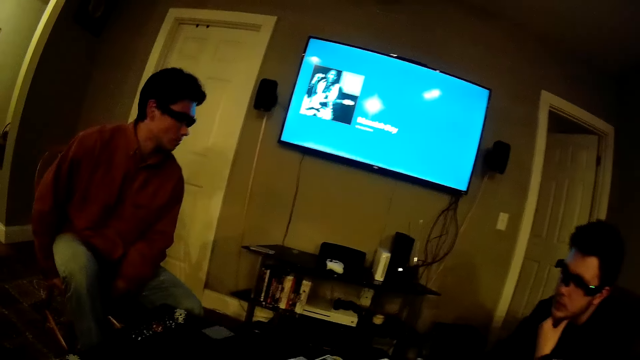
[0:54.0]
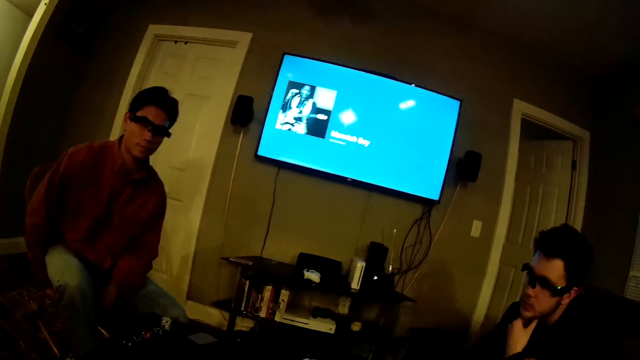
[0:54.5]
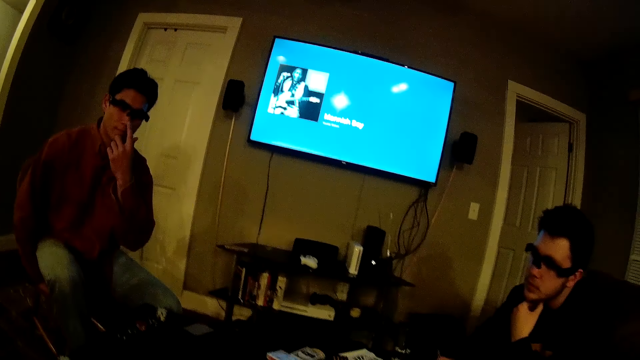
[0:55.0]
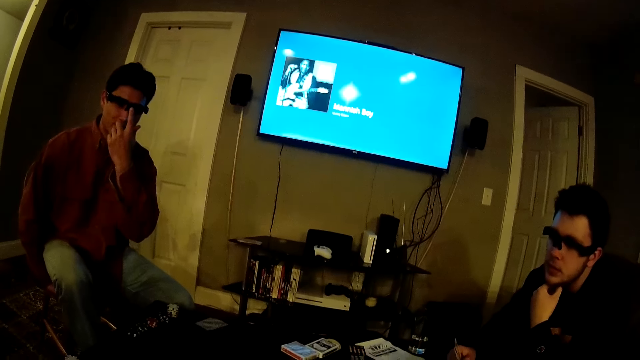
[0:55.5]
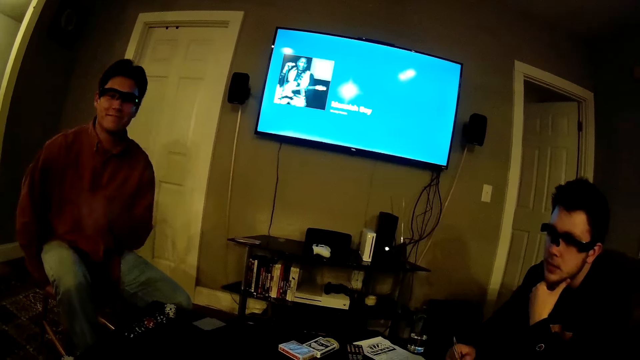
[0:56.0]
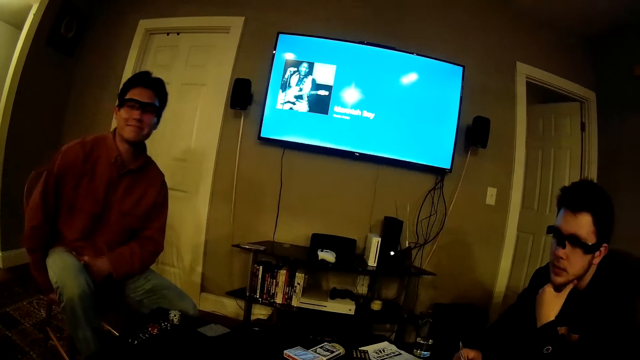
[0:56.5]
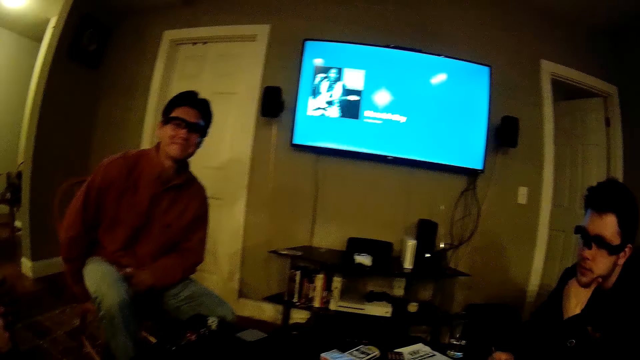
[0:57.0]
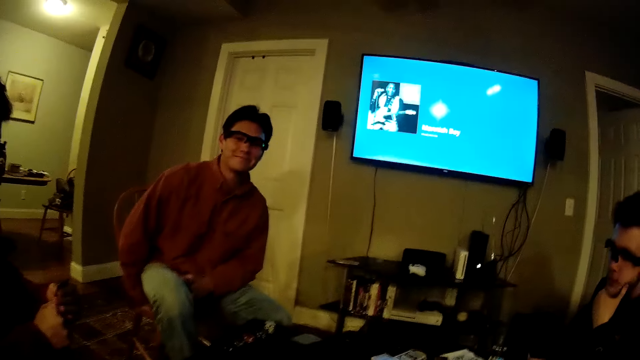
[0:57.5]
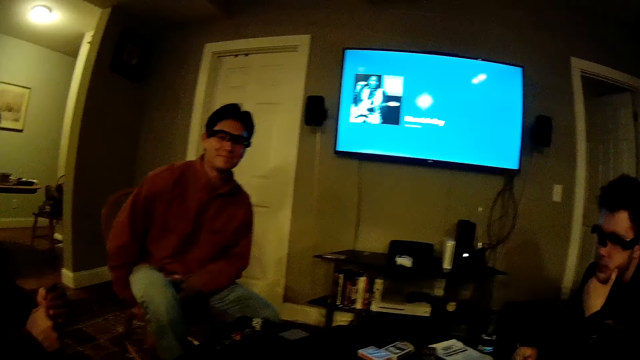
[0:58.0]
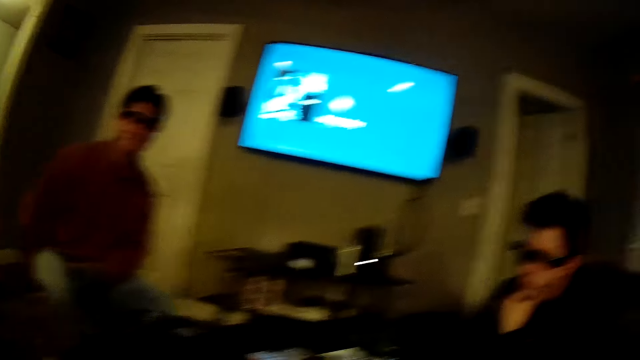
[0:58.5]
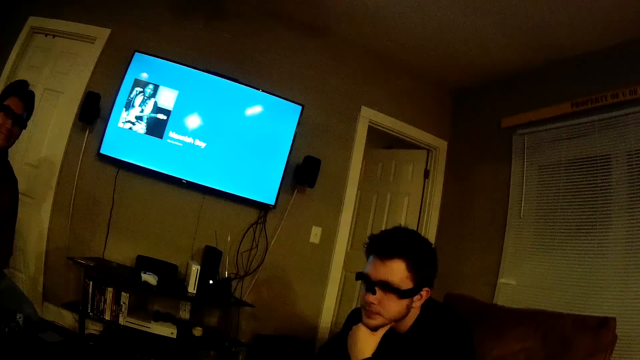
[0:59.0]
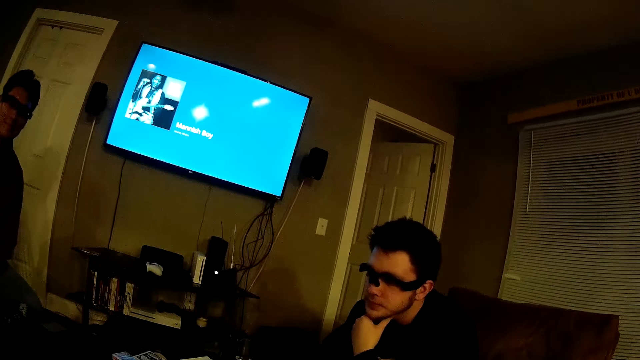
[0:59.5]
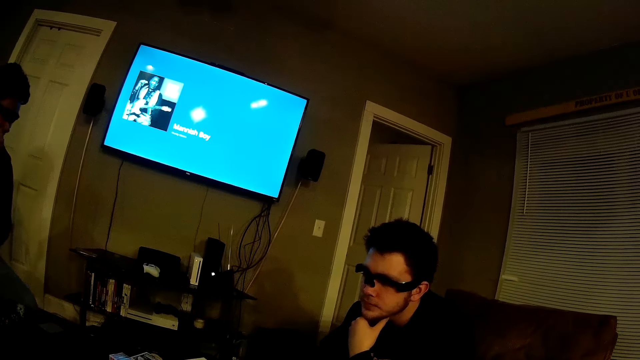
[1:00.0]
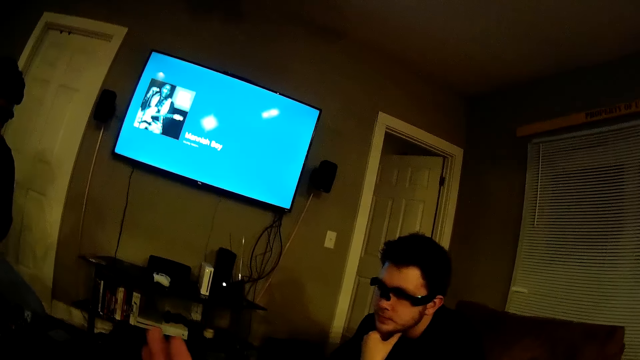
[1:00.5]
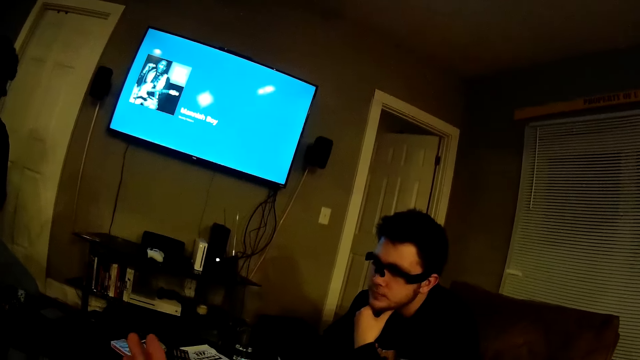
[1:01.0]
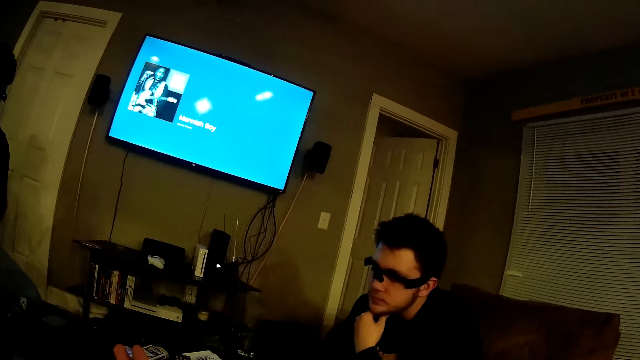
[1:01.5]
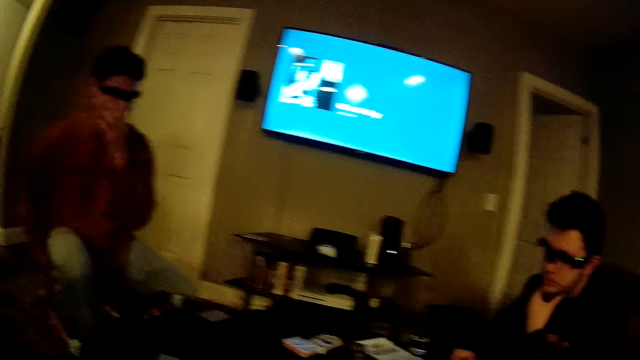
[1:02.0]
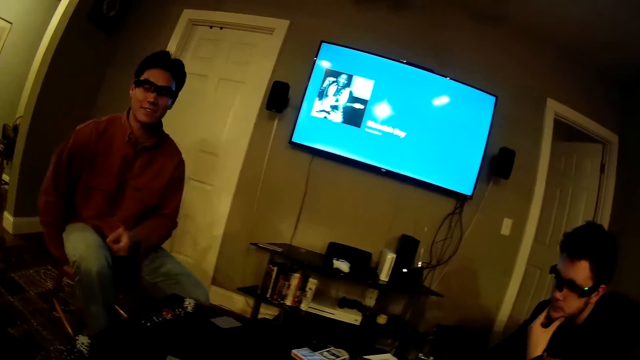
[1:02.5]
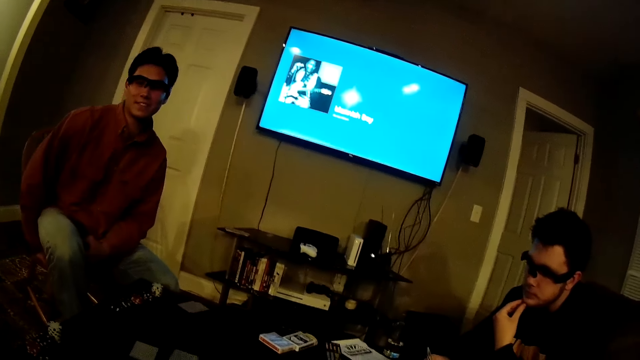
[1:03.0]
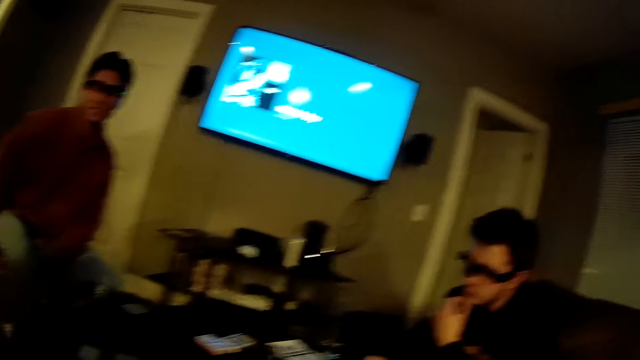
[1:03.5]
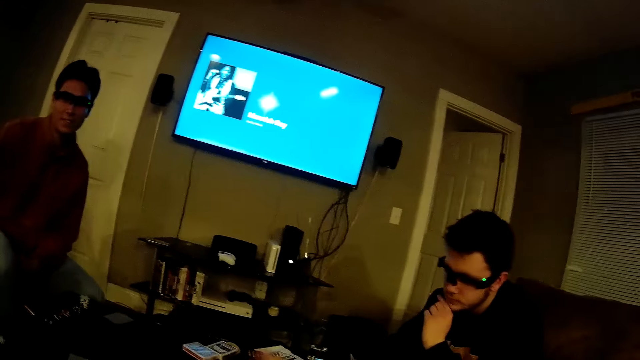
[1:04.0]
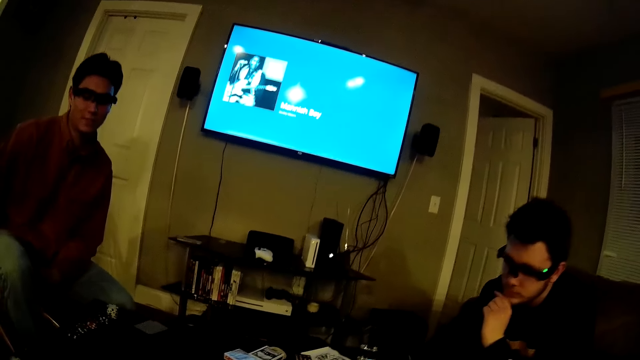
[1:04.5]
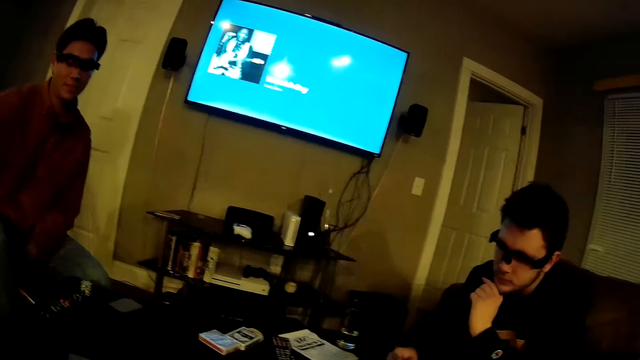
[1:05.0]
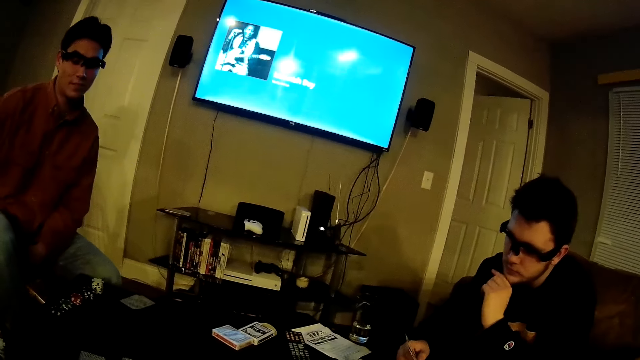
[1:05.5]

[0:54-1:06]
A man touches the spectacles.

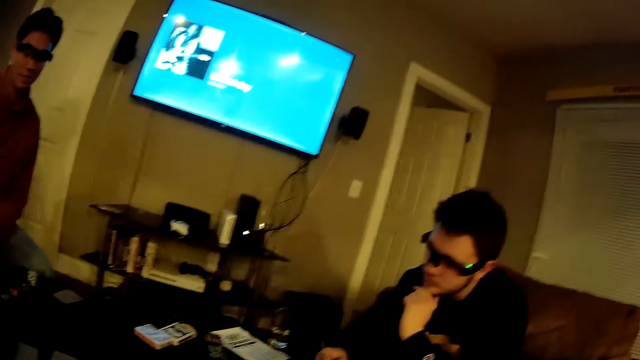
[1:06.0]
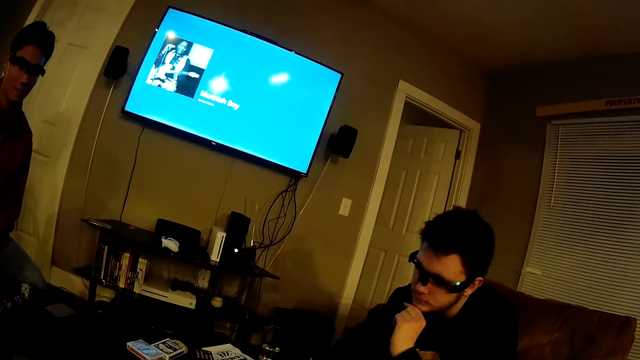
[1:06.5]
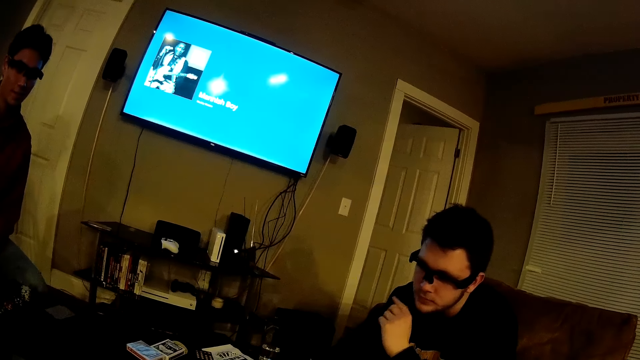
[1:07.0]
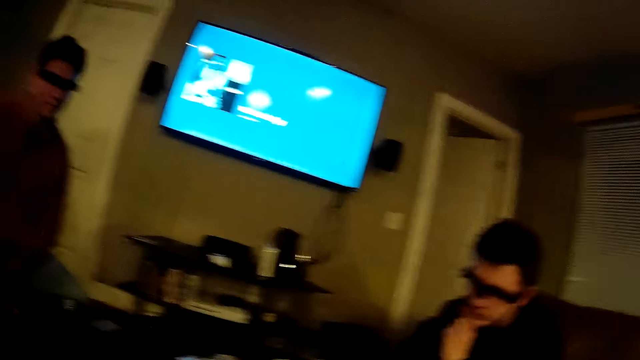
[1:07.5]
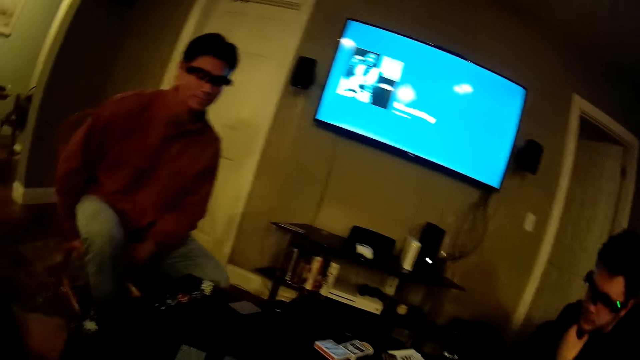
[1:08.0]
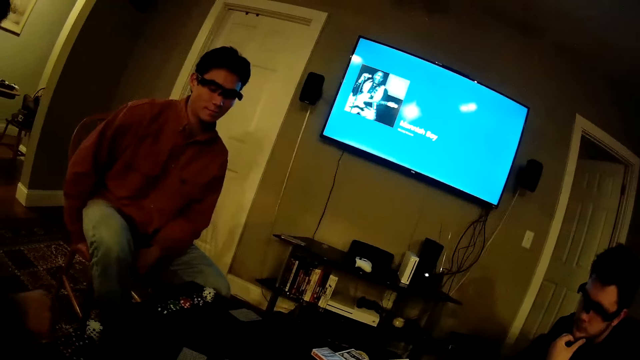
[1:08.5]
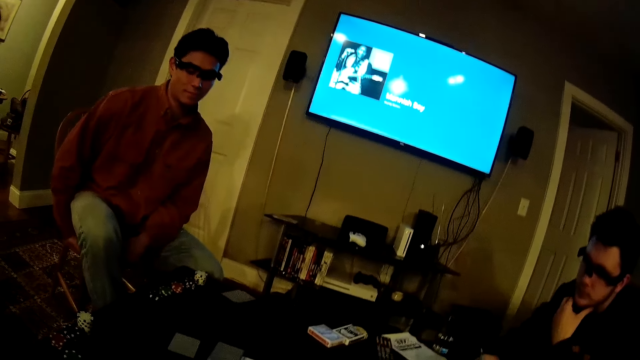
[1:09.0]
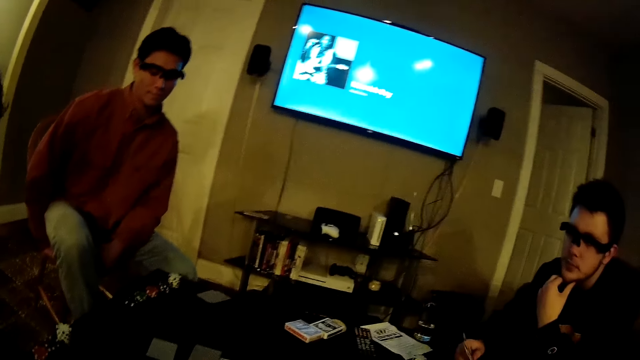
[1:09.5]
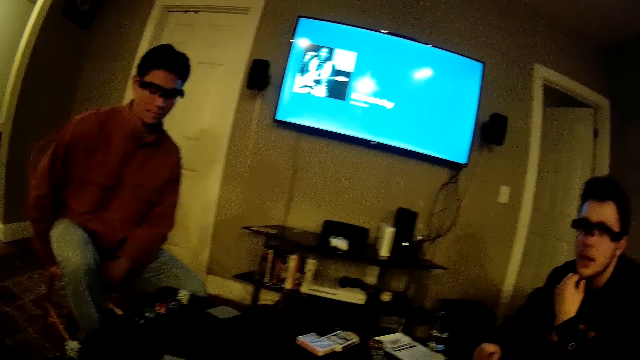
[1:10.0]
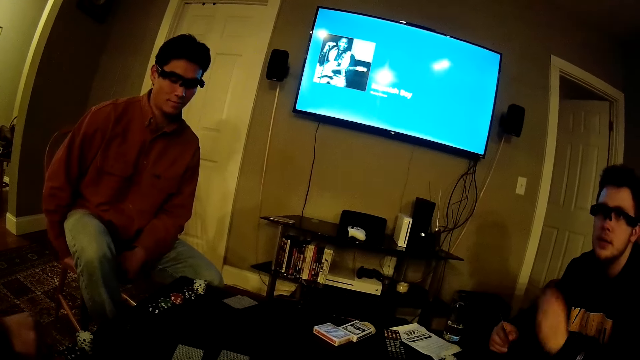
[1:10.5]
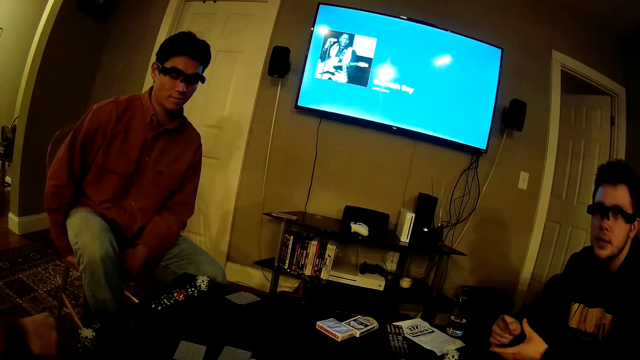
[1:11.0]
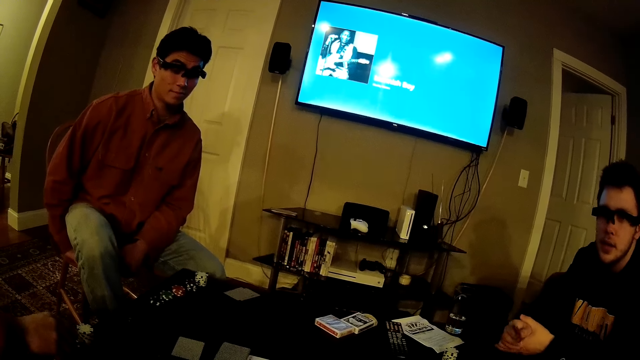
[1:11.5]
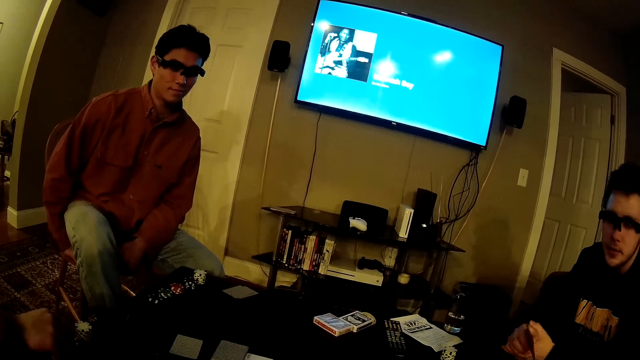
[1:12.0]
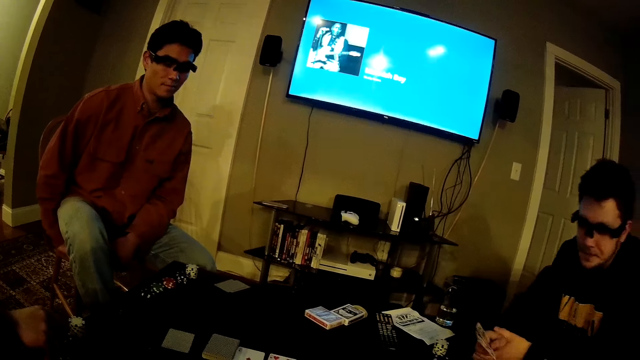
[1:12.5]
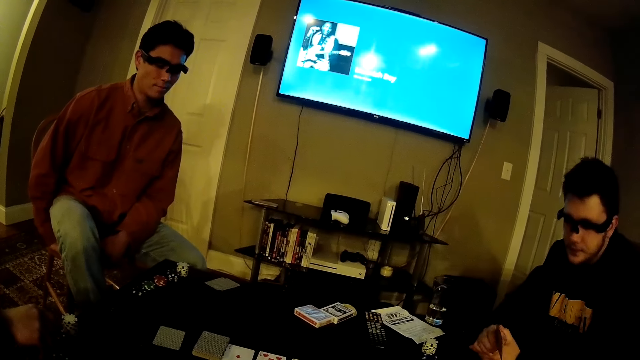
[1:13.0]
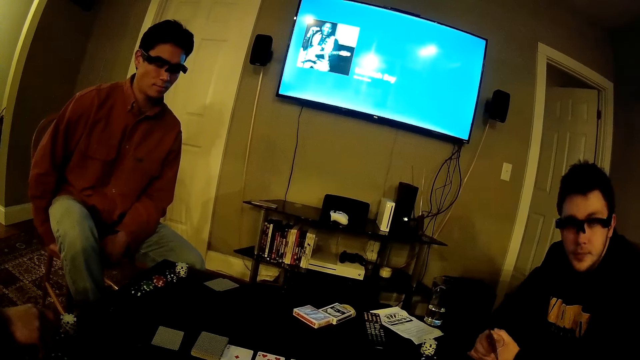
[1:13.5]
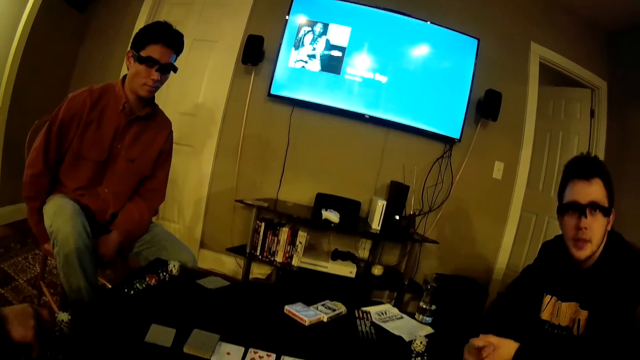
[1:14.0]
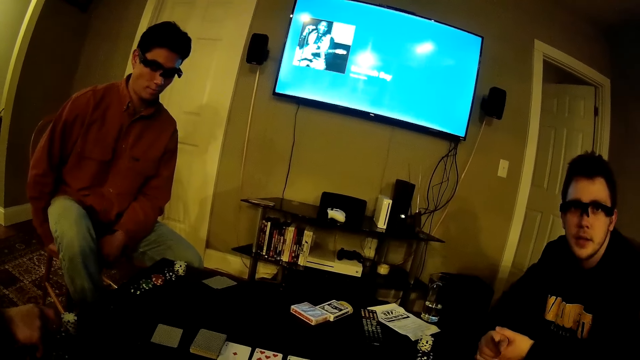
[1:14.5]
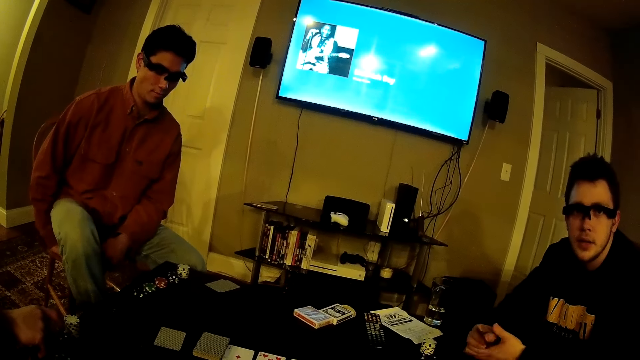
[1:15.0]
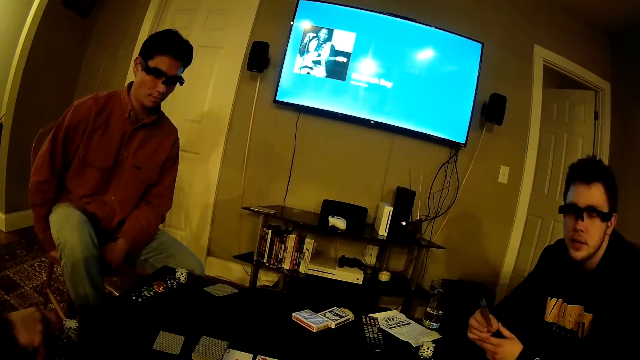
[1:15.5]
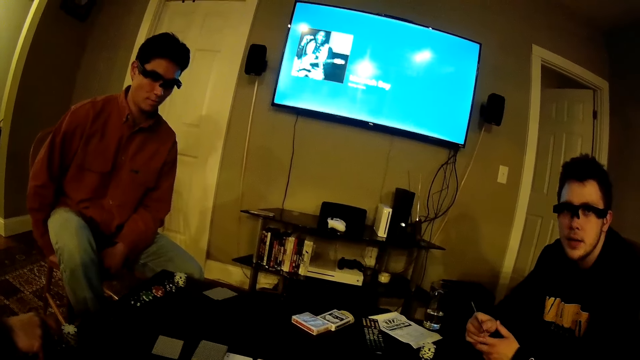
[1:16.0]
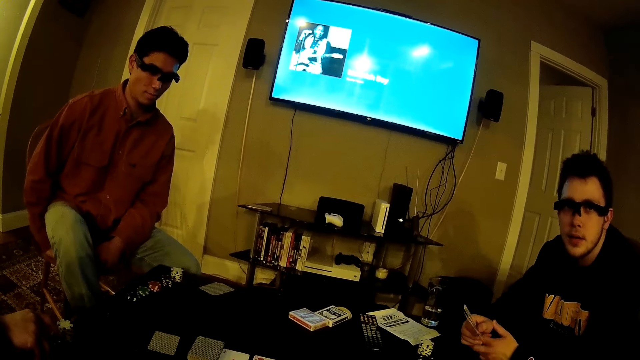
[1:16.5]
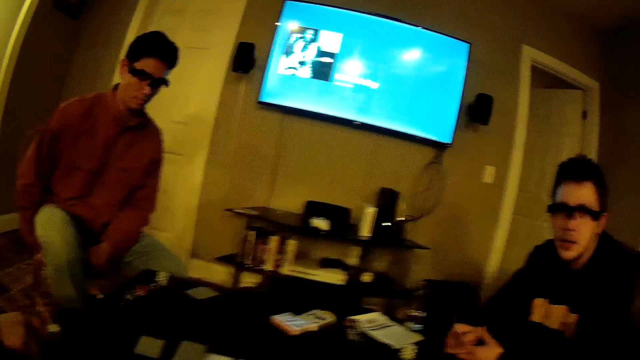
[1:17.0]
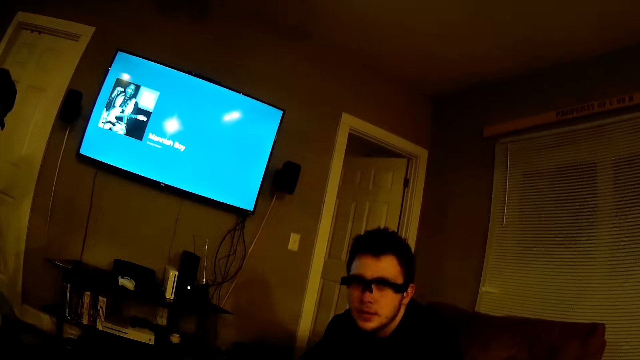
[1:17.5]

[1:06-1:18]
A man shakes the card in his hands. He bounces his right leg.
